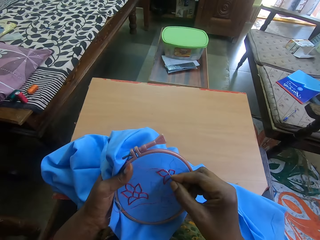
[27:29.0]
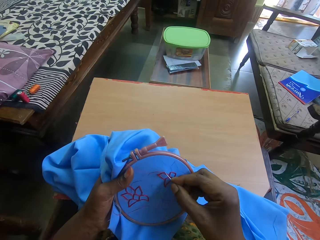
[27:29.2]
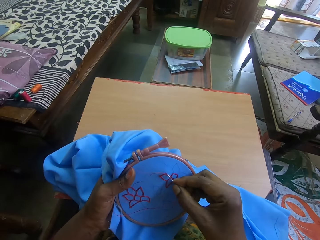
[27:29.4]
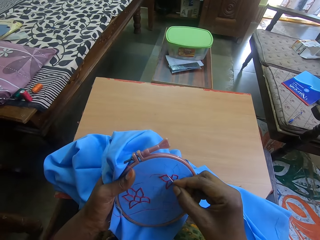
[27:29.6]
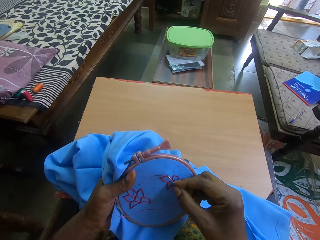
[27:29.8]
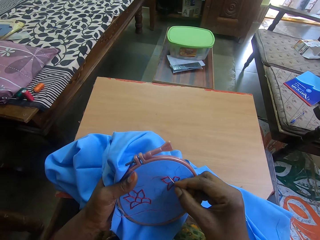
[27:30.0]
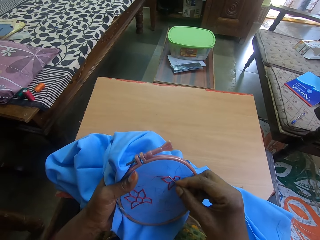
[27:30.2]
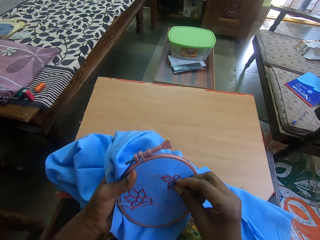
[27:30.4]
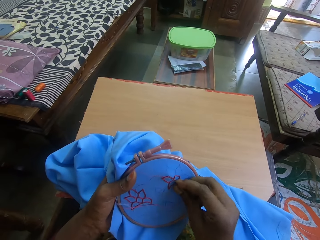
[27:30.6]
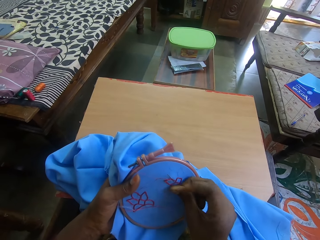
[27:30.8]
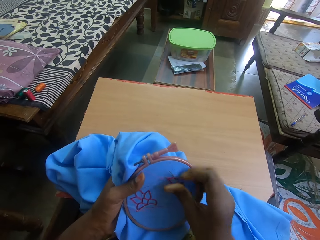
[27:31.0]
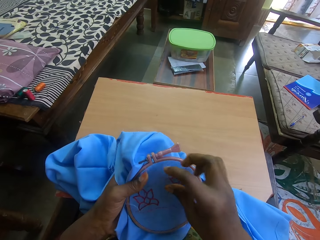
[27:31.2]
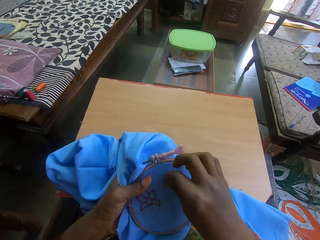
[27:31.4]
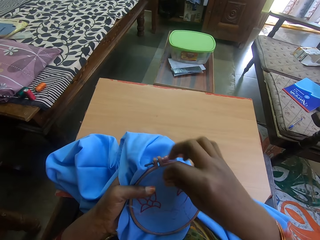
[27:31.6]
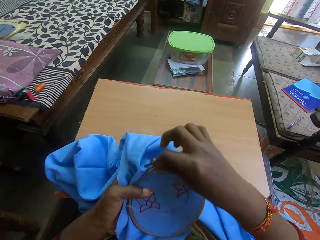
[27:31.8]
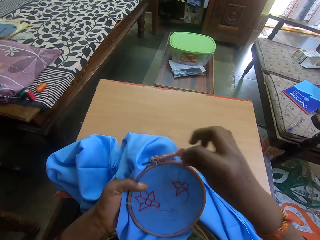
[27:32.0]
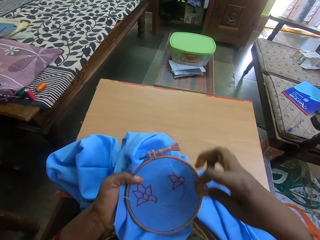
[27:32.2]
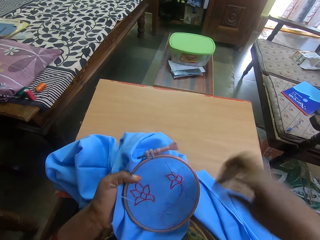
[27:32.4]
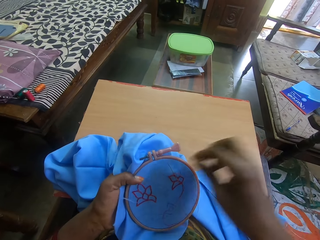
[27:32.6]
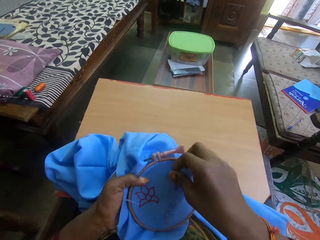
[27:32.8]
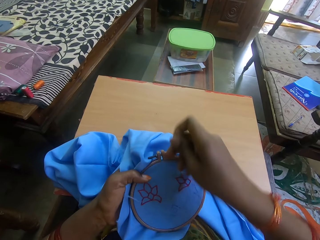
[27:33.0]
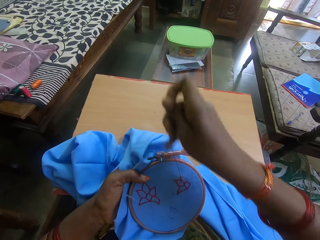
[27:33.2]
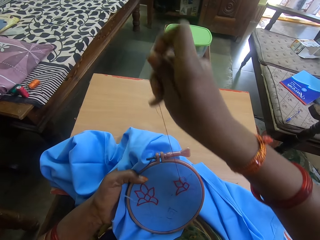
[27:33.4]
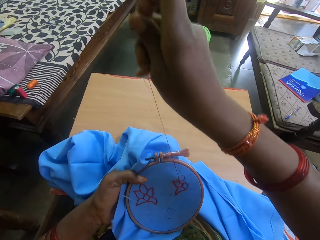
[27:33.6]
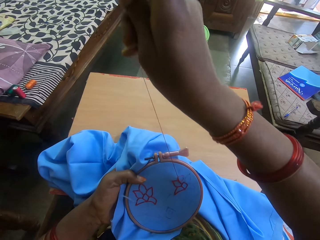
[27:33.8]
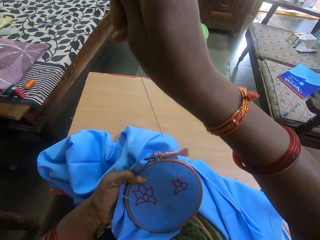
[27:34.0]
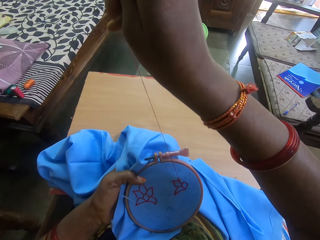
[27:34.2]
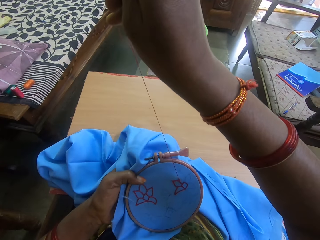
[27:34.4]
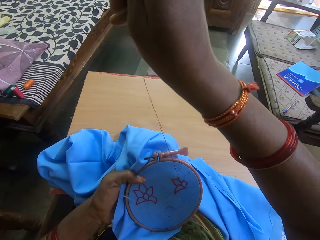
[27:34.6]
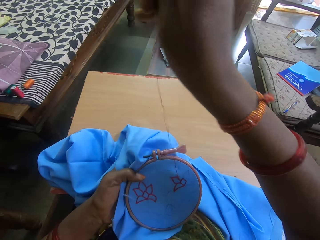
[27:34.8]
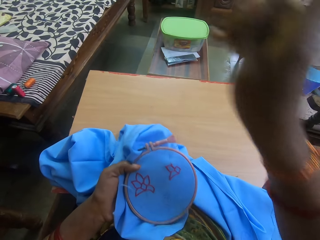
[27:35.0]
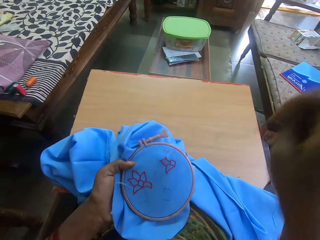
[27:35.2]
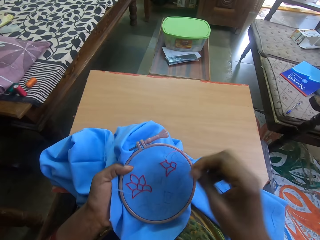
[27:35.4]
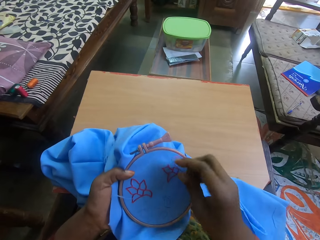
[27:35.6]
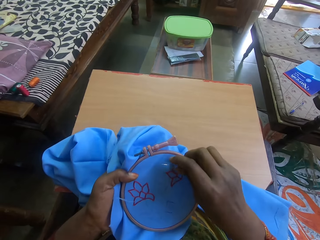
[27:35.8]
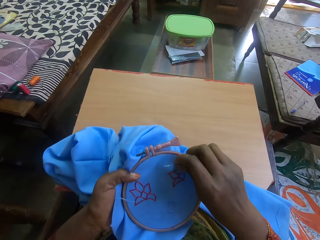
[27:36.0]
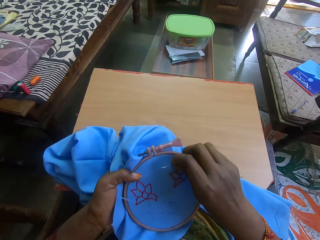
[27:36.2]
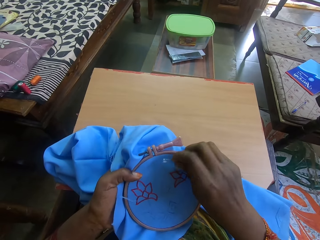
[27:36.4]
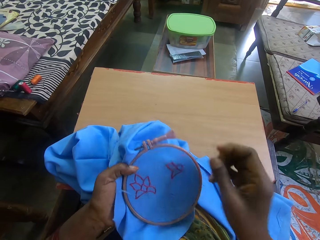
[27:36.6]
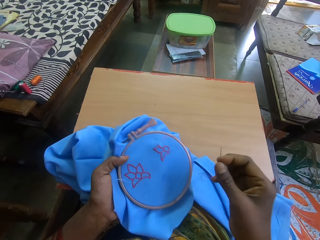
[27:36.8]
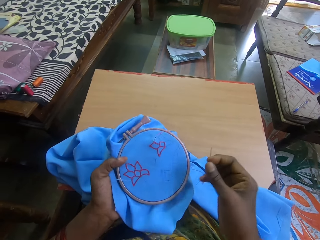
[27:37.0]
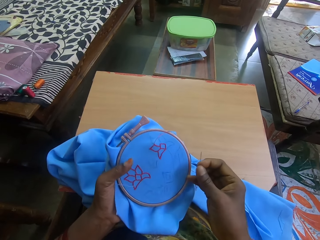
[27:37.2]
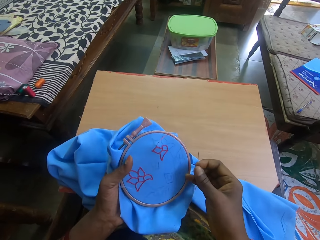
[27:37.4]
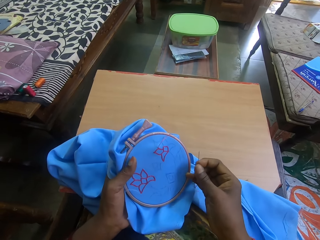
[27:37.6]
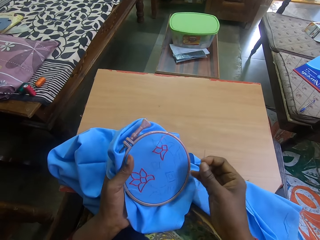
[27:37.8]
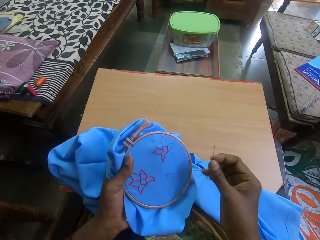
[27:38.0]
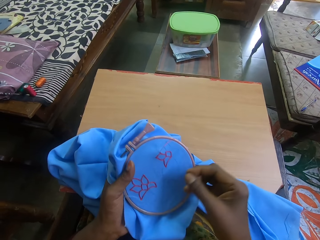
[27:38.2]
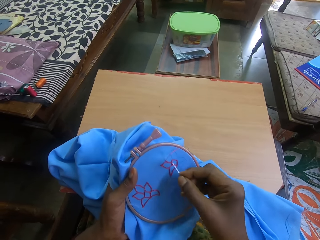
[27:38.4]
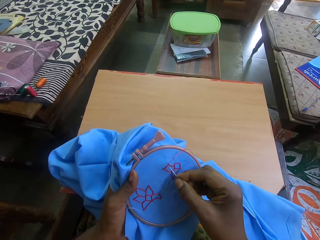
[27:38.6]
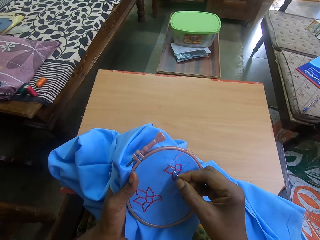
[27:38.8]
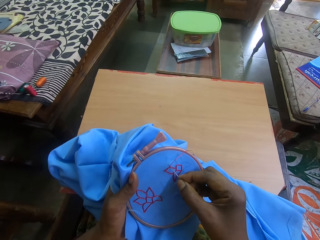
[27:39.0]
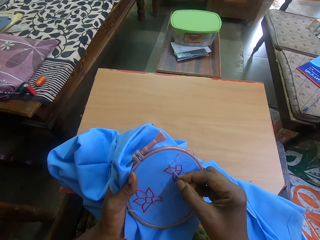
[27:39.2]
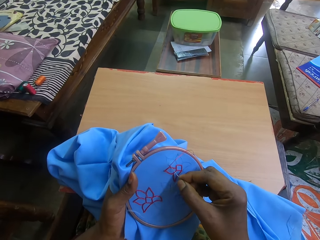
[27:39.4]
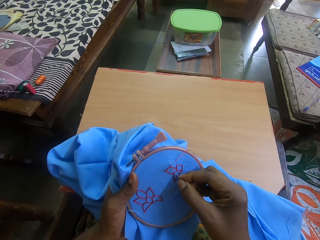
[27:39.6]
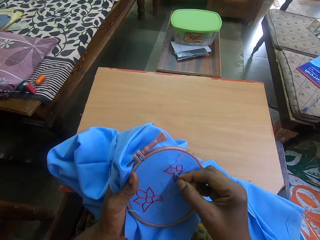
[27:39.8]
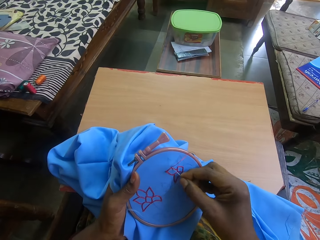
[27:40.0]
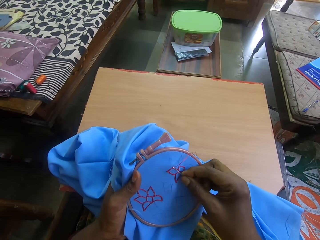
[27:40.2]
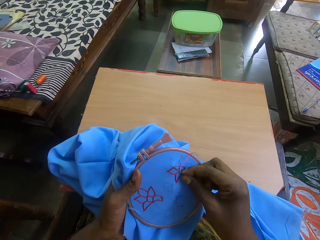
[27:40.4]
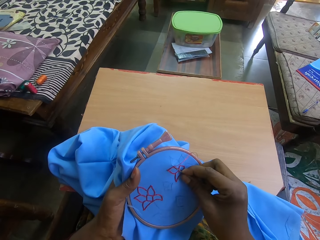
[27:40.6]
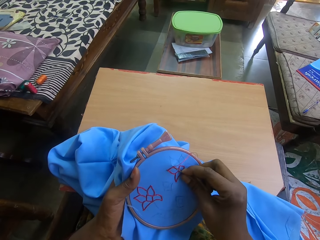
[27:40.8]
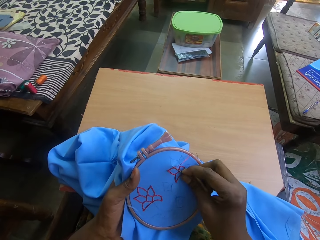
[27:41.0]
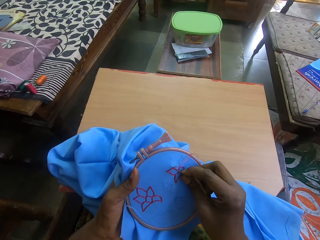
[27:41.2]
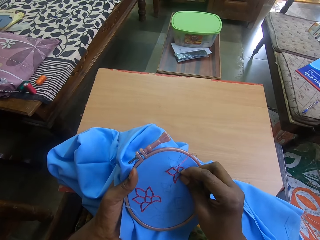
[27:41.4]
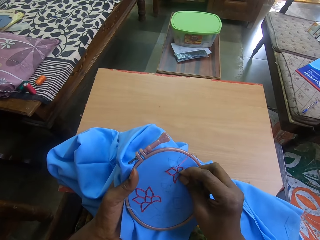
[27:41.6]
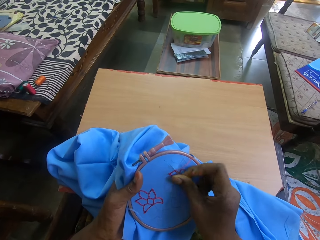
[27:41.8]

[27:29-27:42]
The camera wearer puts the needle in the fabric. They touch the thread. They touch the needle. They put the needle in the fabric.

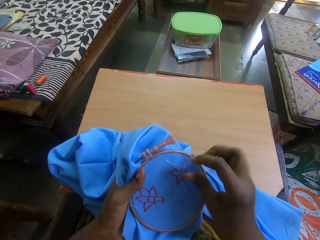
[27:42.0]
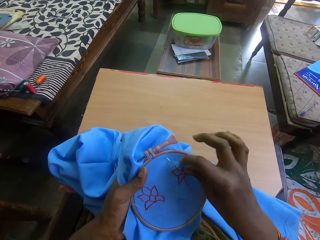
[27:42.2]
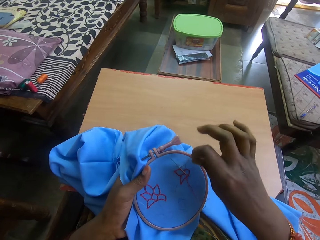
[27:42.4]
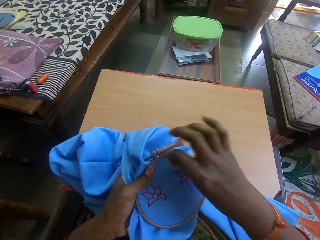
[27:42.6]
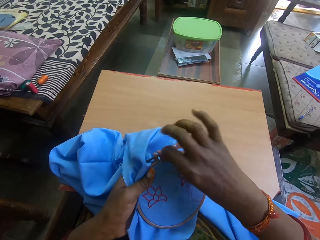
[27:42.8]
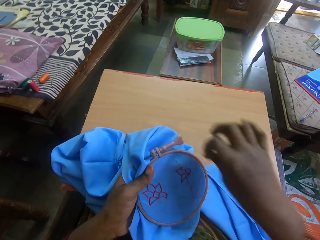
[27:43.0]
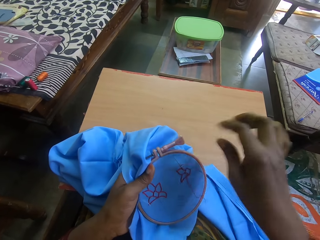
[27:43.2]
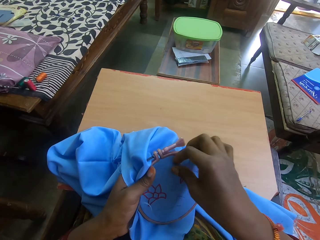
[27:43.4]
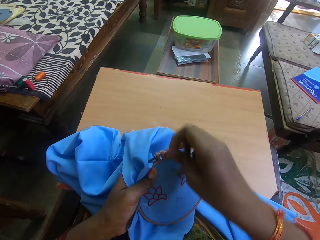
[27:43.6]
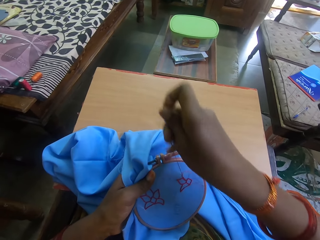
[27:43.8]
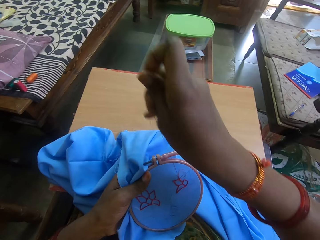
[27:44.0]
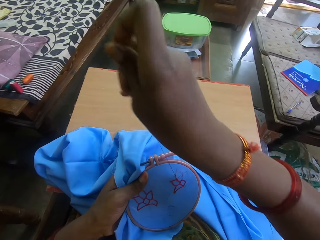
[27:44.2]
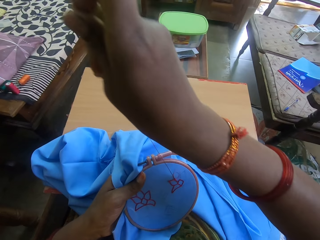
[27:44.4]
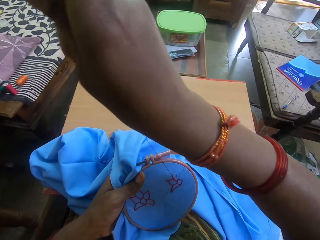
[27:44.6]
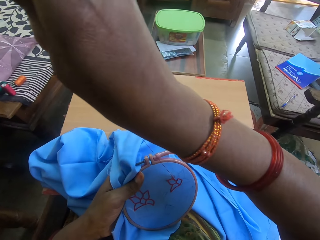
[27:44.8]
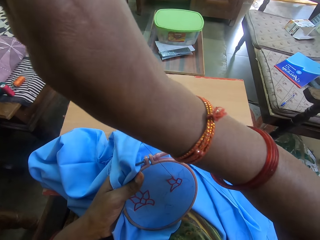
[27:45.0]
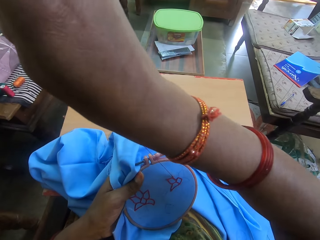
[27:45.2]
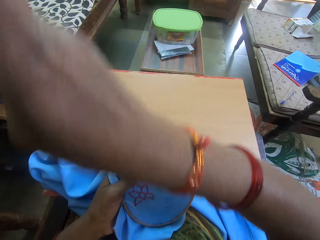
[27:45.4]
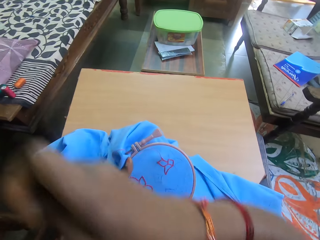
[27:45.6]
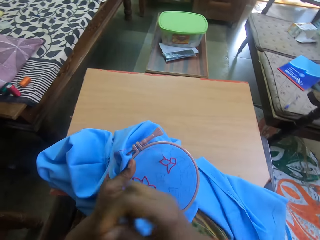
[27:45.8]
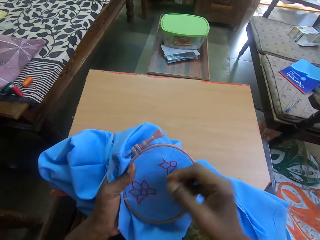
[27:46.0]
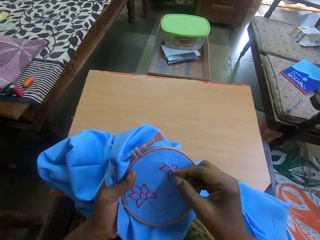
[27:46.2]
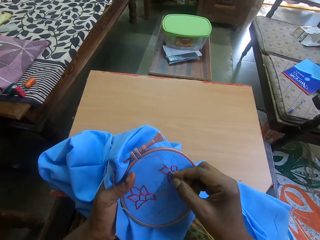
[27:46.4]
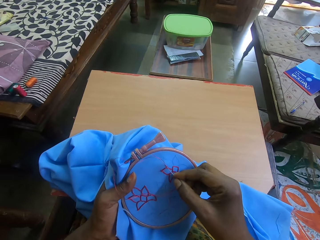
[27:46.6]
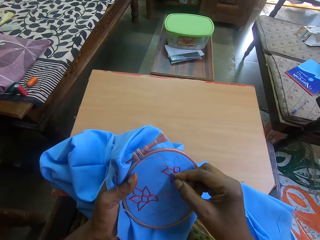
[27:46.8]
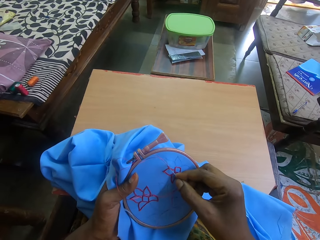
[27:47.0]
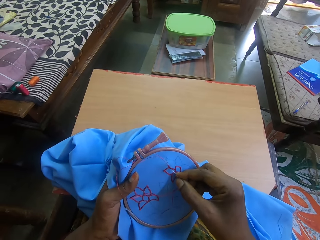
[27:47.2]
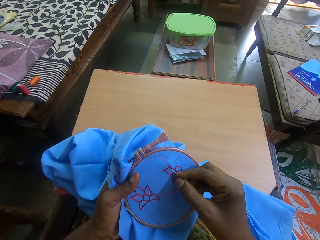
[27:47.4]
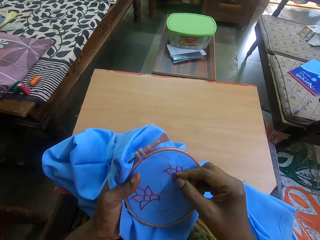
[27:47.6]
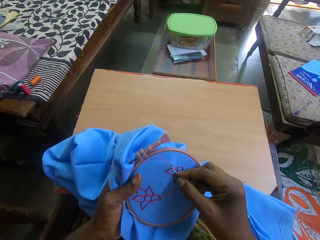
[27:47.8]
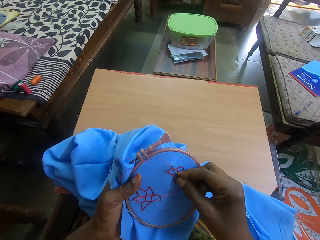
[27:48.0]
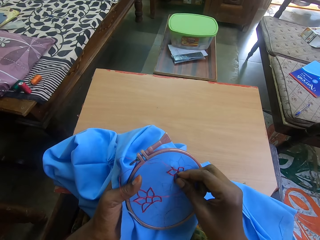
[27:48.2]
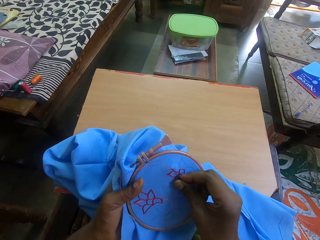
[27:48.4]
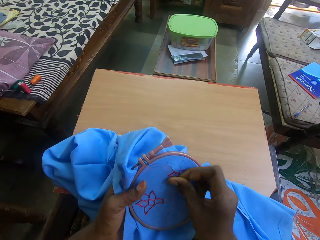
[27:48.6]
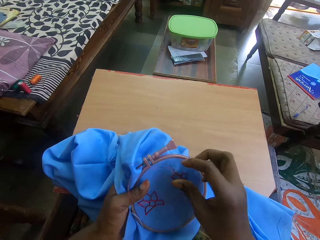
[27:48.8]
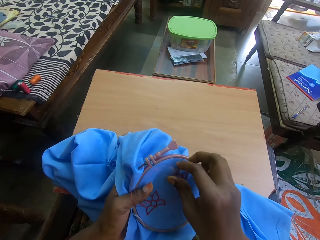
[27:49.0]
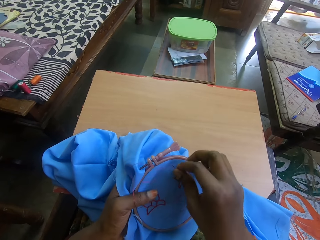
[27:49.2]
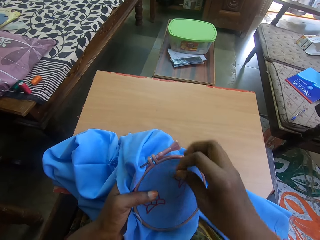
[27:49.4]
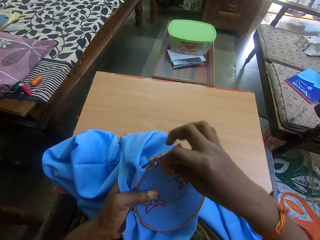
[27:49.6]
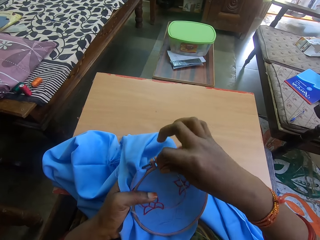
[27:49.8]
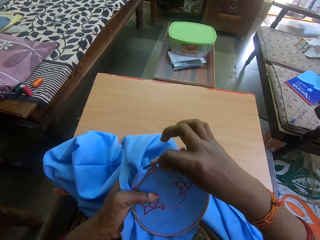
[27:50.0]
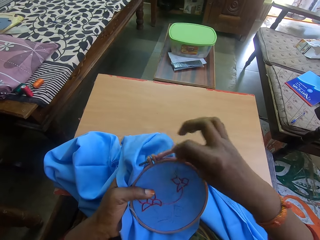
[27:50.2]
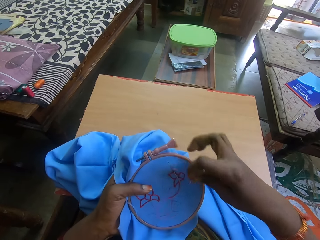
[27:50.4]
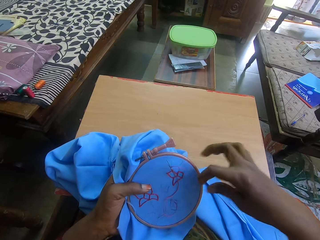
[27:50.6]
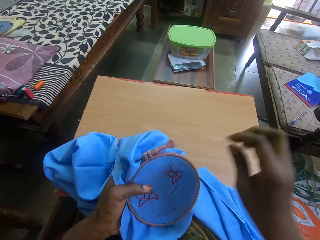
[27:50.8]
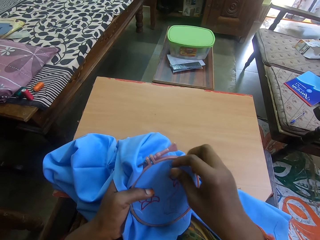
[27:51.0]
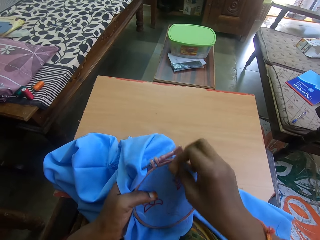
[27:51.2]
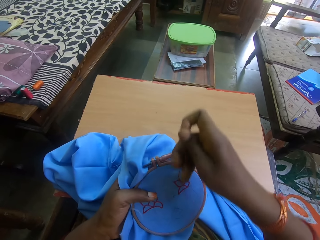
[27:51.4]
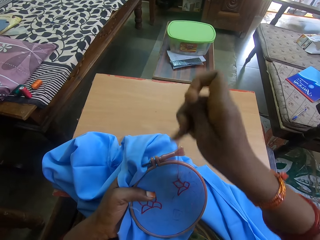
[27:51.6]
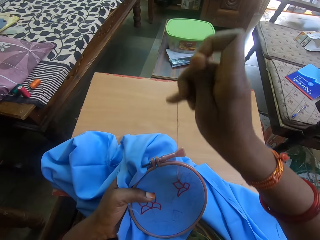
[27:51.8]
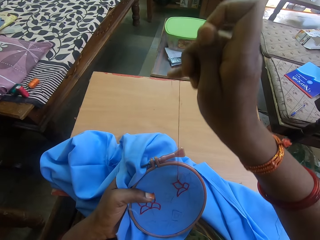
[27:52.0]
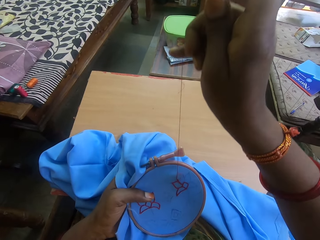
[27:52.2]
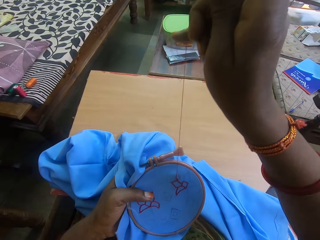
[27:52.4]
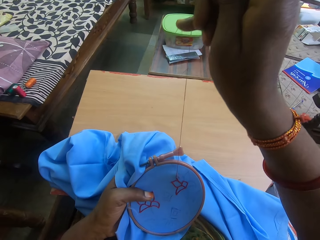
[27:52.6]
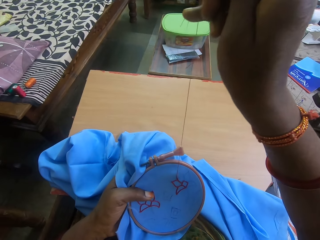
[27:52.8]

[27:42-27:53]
The camera wearer touches the thread. They touch the needle. They raise a hand up. They put the needle in the fabric. They touch the thread. They touch the needle.
